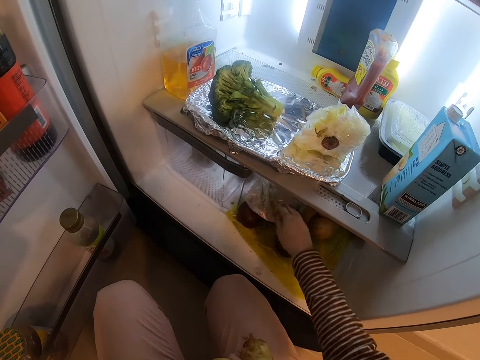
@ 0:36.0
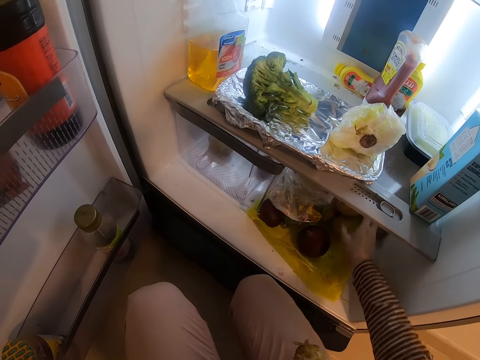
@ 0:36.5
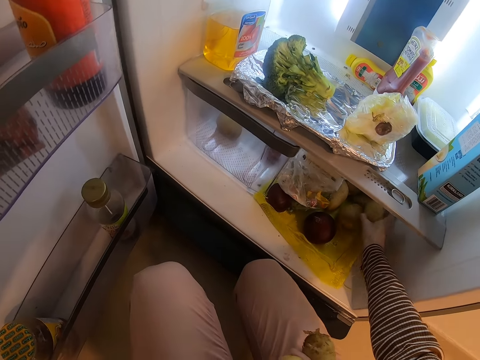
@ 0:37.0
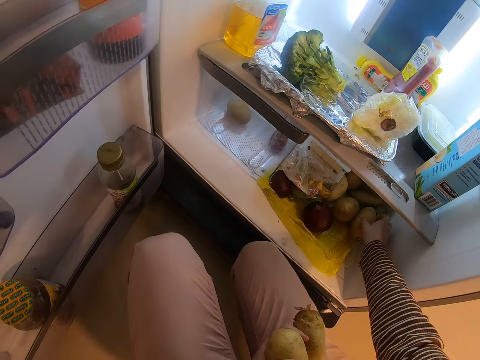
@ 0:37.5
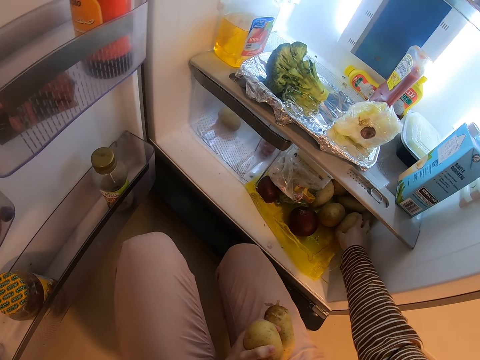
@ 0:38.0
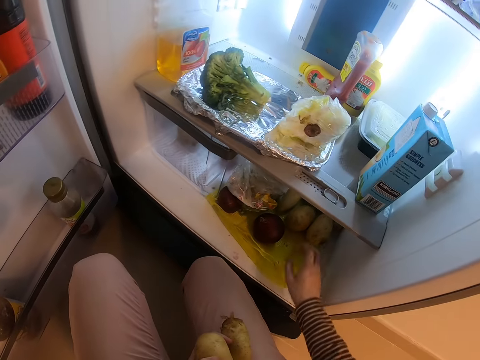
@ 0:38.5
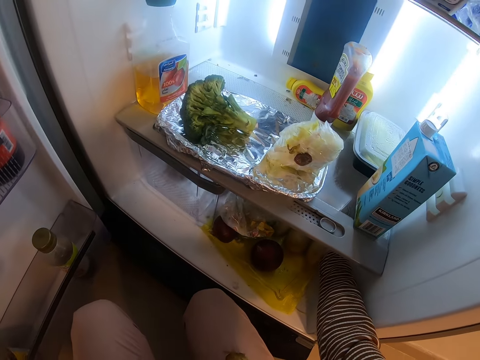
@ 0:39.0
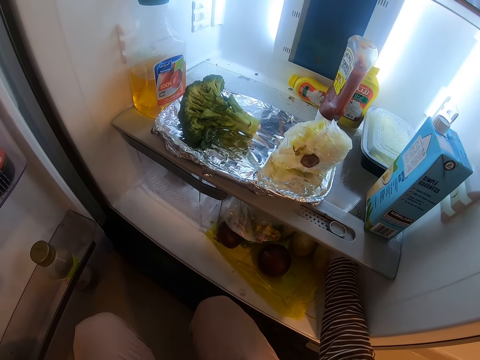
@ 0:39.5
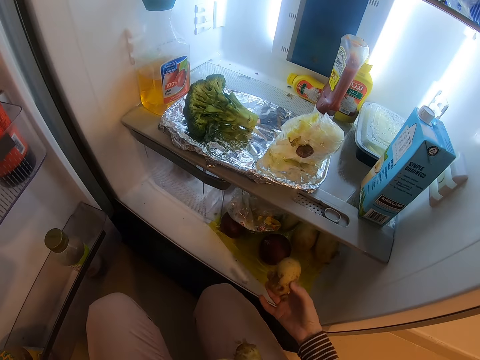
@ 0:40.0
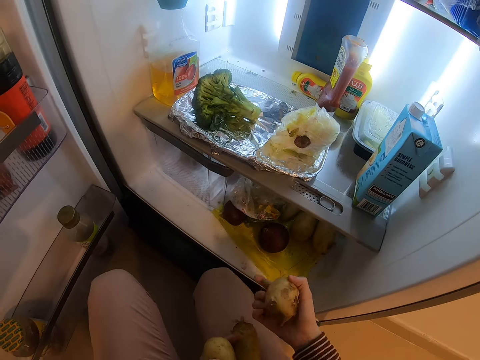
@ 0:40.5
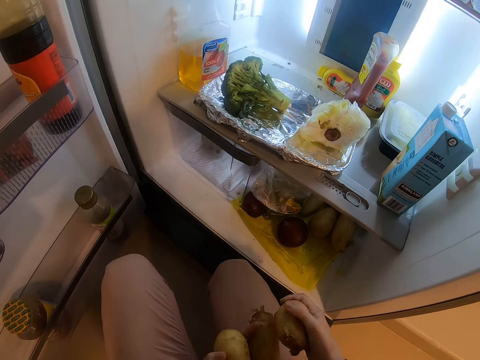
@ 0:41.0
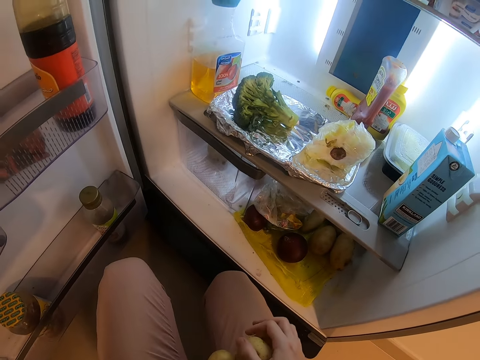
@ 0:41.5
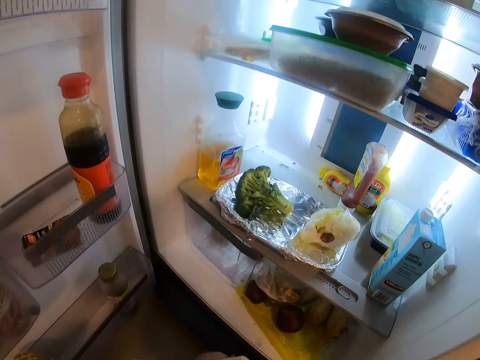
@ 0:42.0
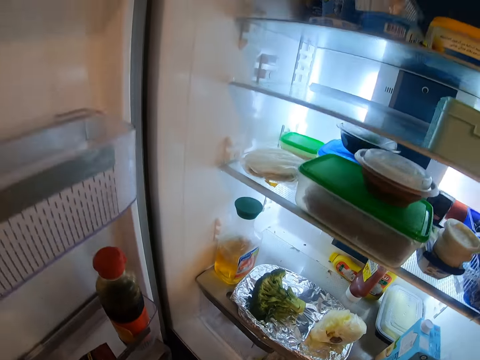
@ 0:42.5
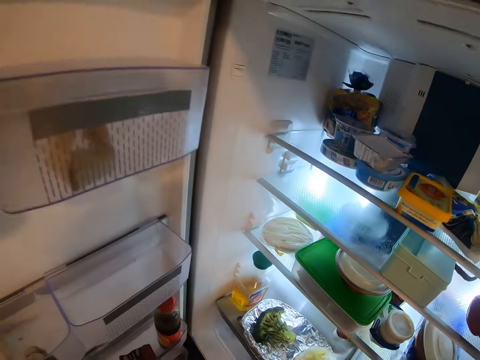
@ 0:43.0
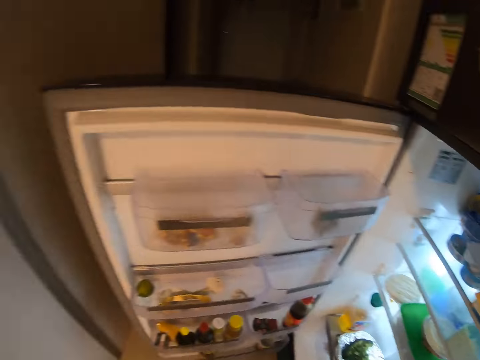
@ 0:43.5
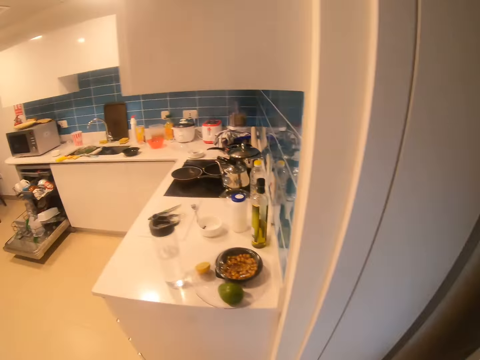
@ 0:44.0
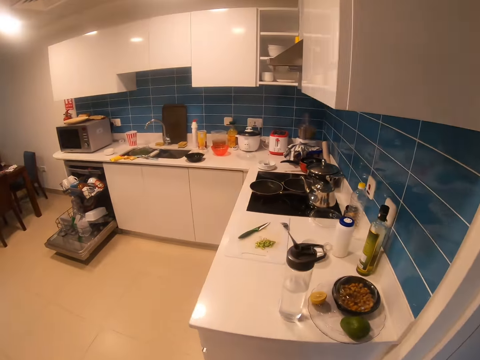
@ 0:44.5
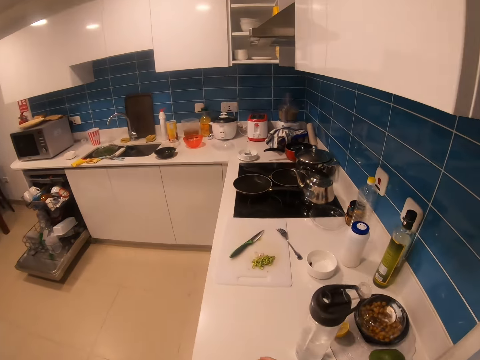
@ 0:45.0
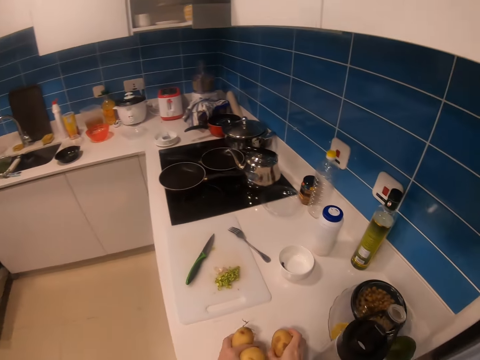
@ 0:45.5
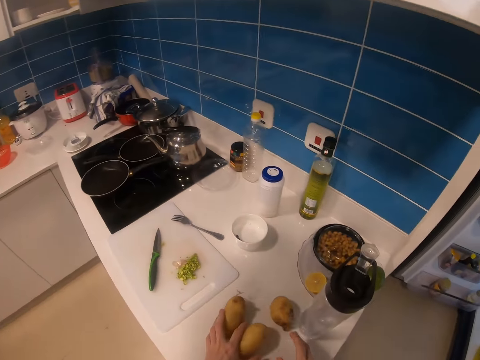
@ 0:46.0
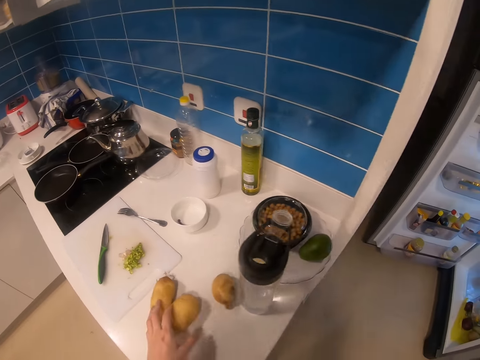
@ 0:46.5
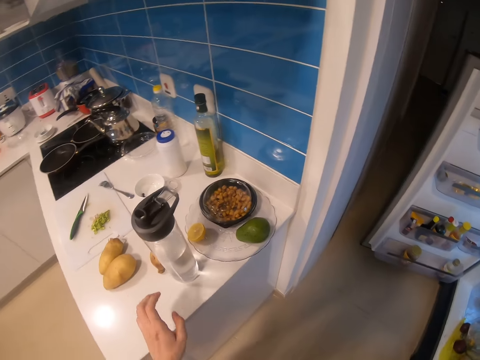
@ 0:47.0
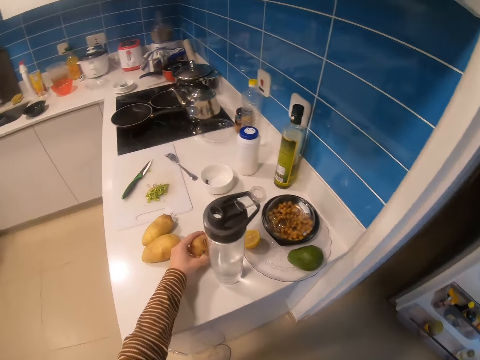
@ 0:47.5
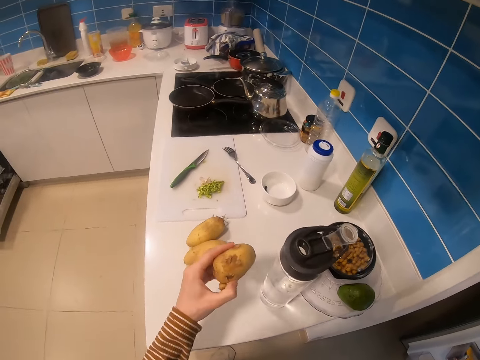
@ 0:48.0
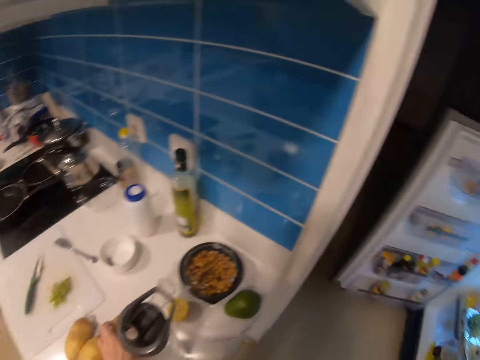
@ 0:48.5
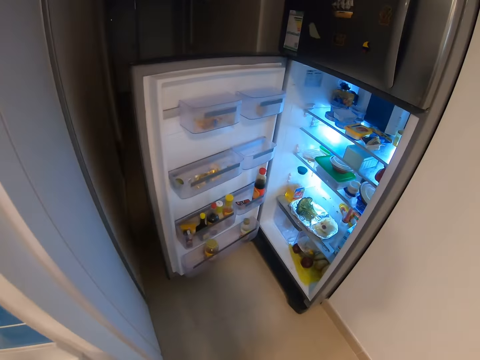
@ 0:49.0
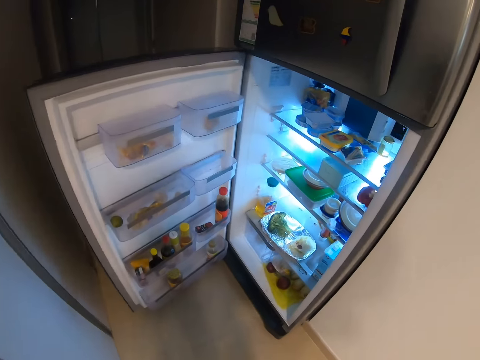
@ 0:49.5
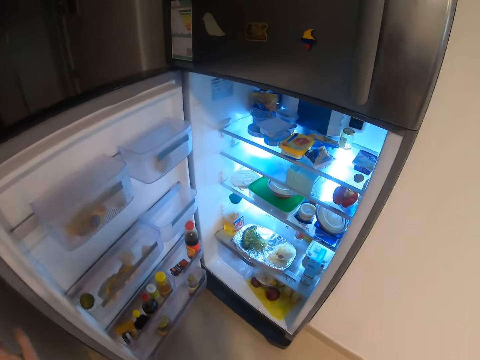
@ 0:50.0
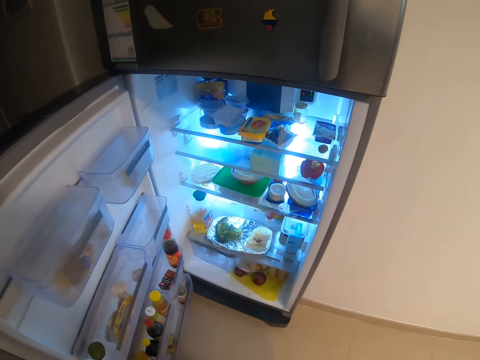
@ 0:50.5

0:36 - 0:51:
The camera wearer moves a paper in the fridge. They touch potatoes in the fridge. They take a potato from the fridge. They hand the potato to the left hand. They stand from the ground. They move to the kitchen. They put the potatoes on the kitchen counter. They pick up a potato from the kitchen counter. They put the potato on the kitchen counter. They move to the fridge.

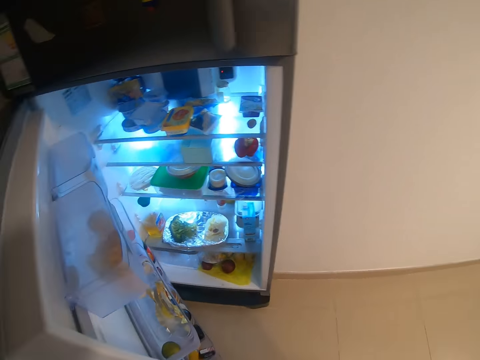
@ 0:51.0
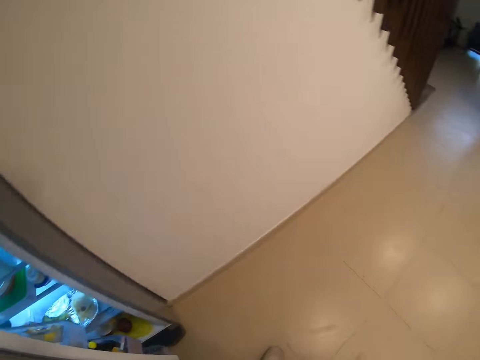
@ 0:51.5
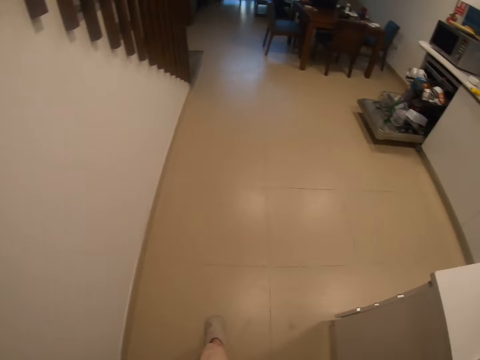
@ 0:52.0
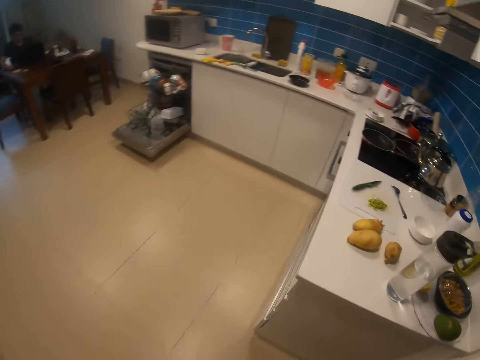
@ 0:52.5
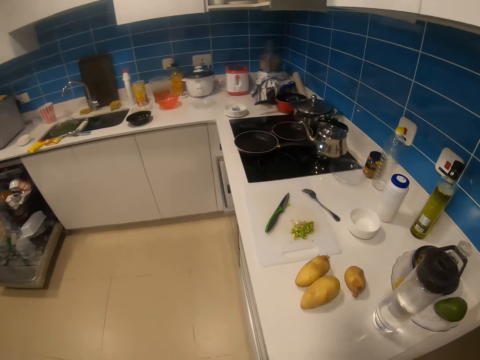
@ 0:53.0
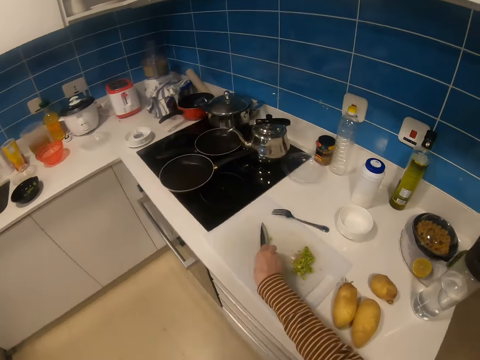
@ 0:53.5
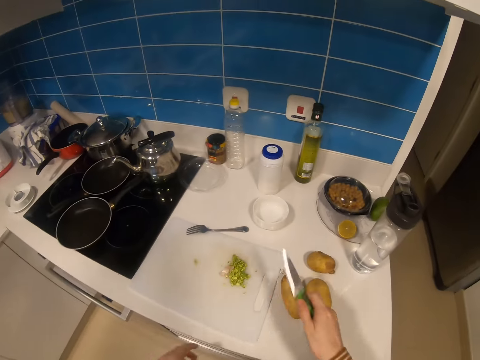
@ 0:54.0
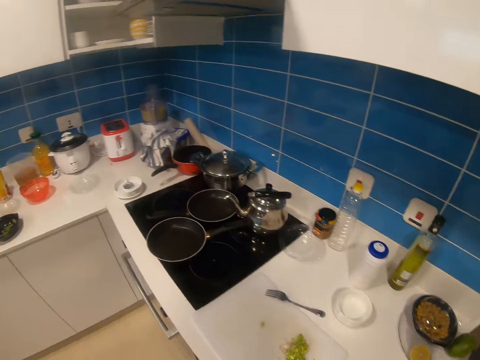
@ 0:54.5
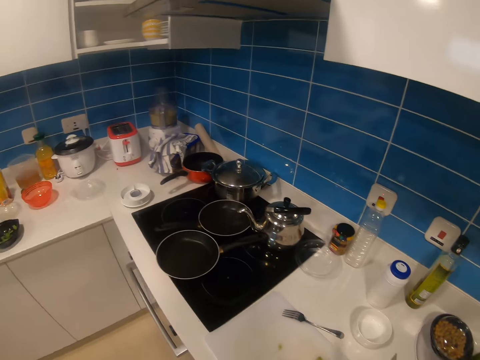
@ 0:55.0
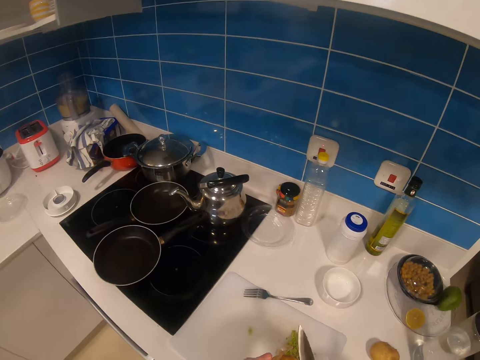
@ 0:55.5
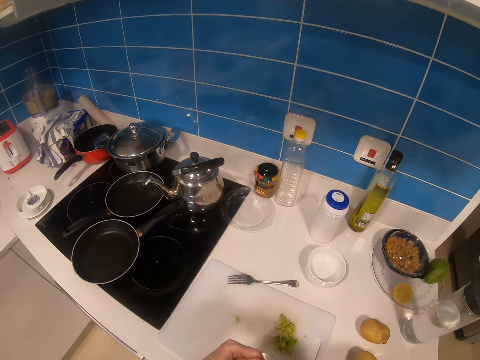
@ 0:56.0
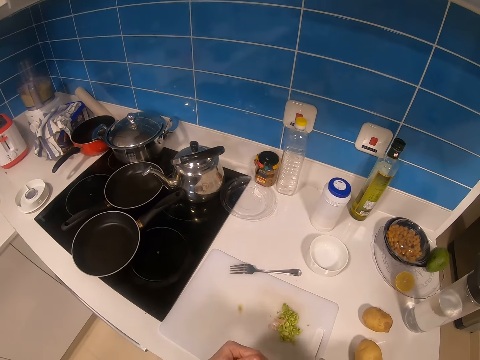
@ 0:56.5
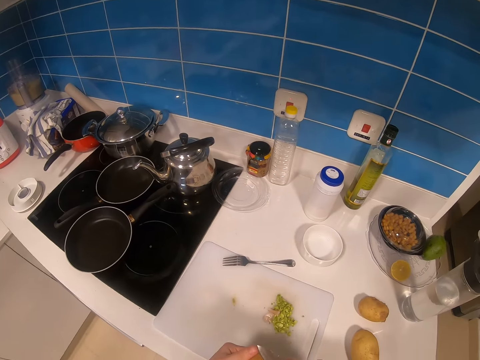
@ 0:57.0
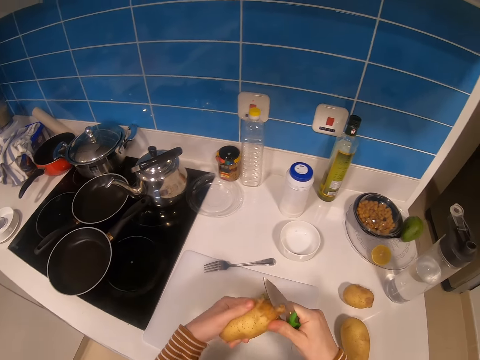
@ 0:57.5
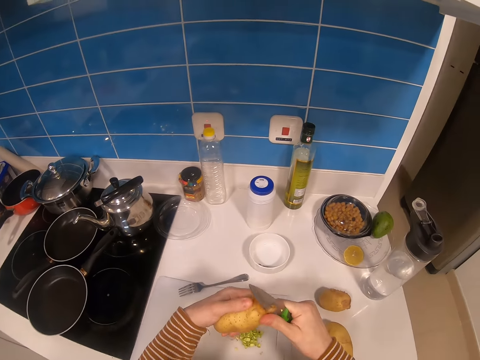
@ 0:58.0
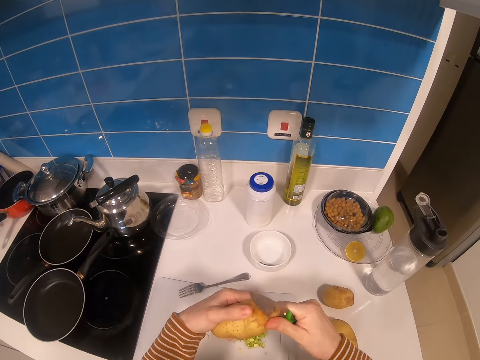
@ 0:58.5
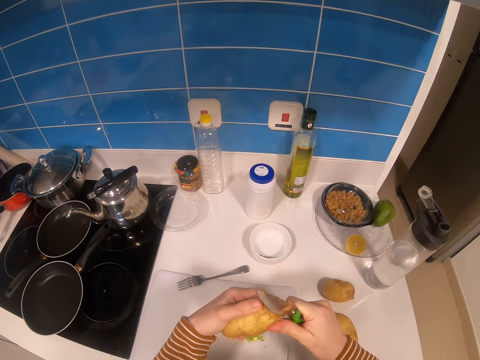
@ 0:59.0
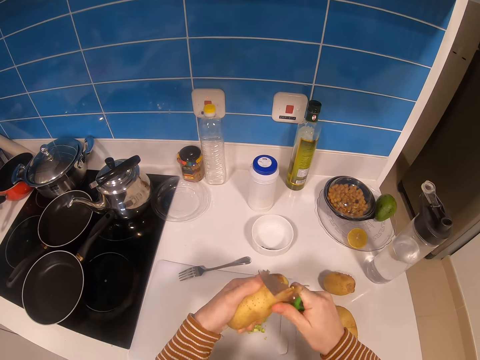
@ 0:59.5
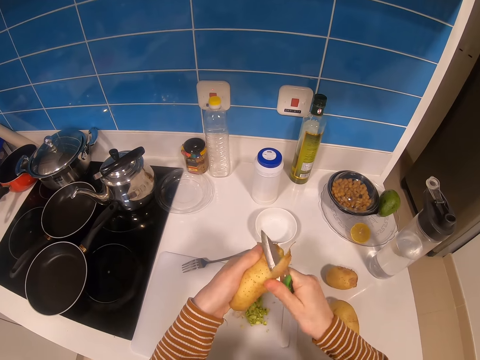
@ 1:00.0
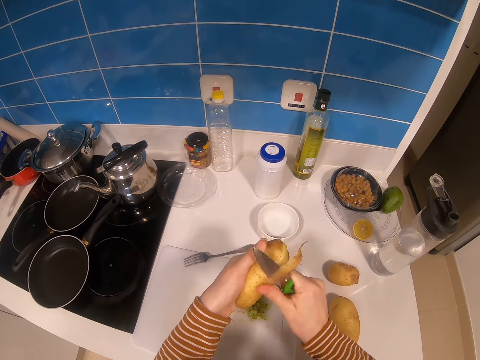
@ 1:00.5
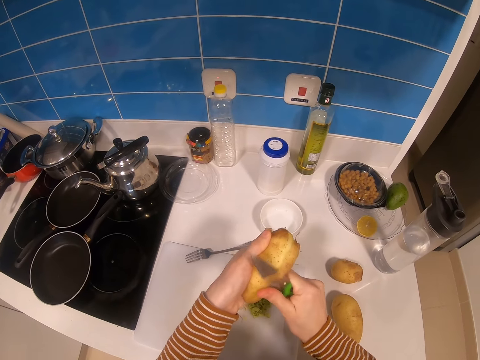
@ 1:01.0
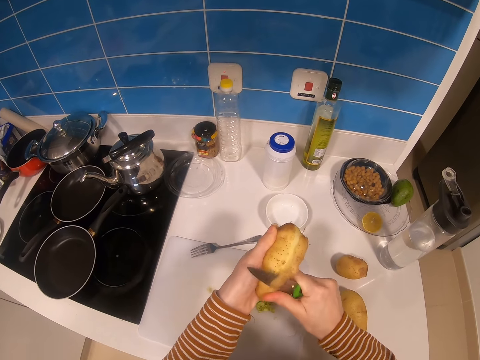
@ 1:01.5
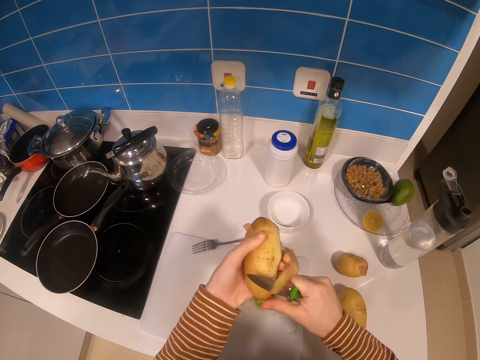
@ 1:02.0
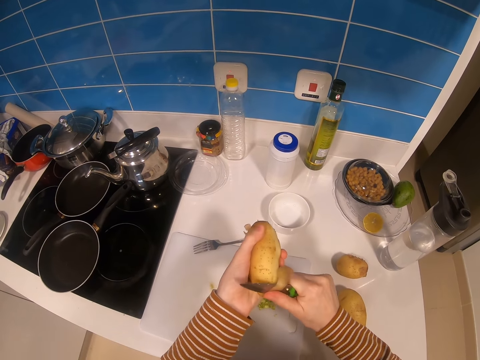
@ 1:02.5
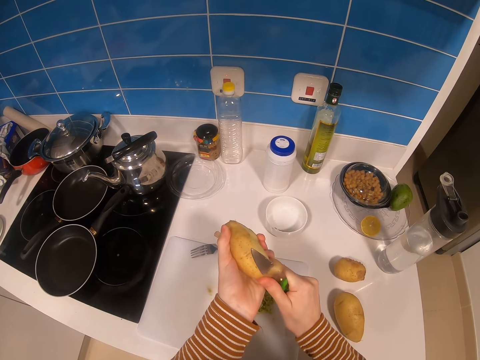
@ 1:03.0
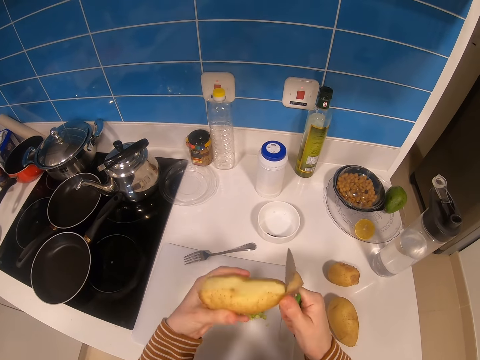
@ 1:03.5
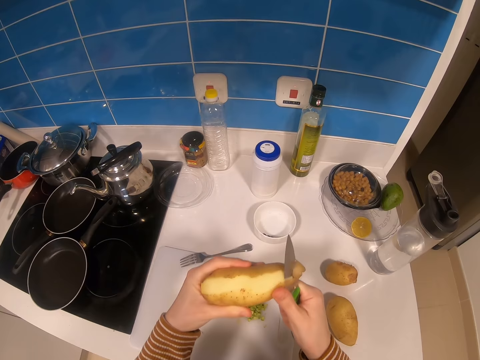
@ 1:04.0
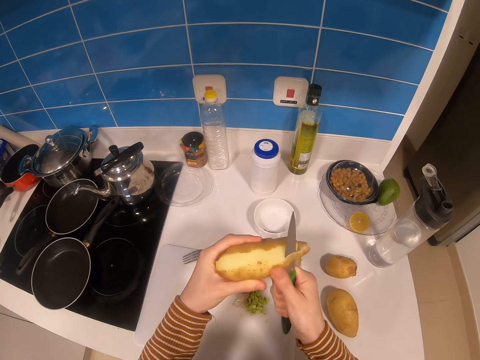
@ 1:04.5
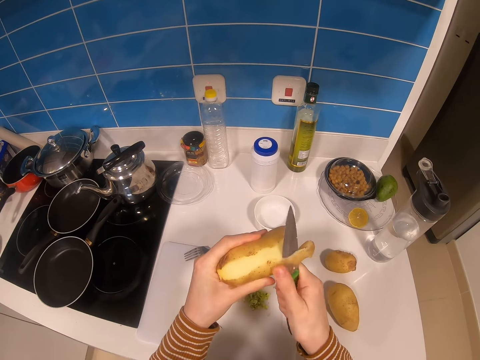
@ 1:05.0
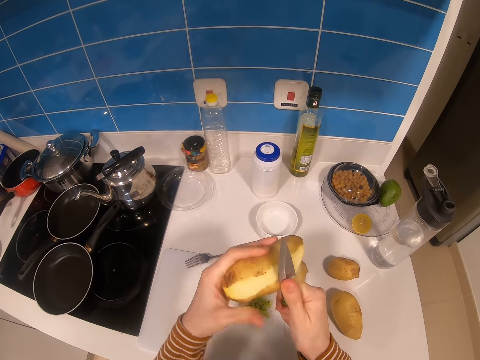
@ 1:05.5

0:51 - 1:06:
The camera wearer closes the fridge. They move to the kitchen. They take the knife on the chopping board. They pick up a potato from the counter top. They peel the potato with the knife.
